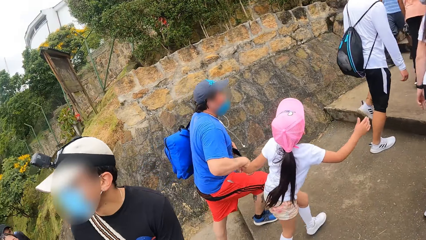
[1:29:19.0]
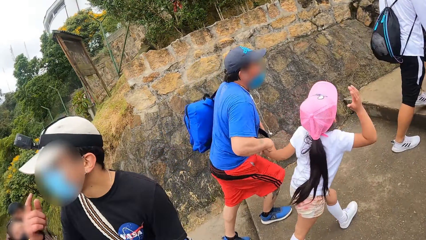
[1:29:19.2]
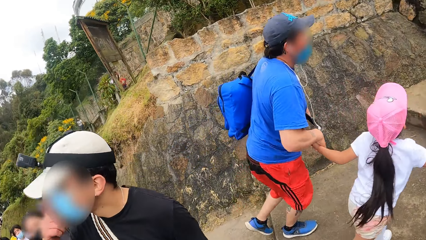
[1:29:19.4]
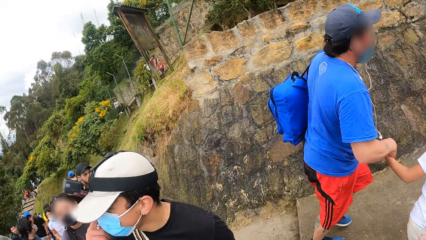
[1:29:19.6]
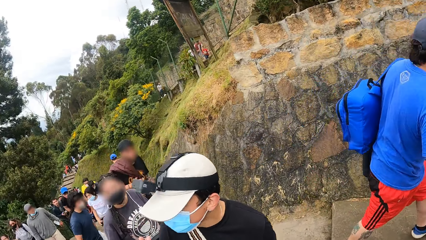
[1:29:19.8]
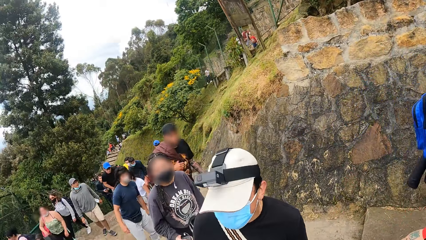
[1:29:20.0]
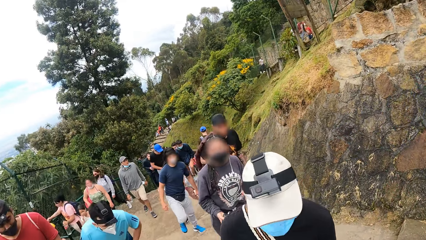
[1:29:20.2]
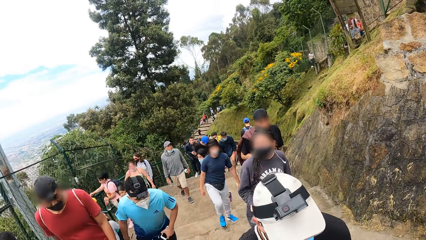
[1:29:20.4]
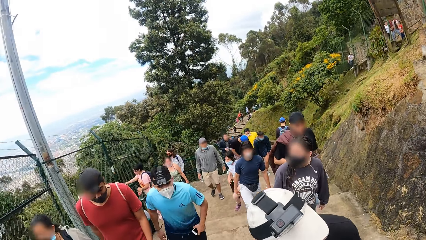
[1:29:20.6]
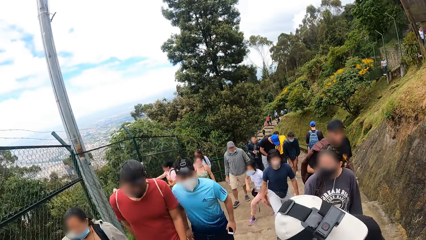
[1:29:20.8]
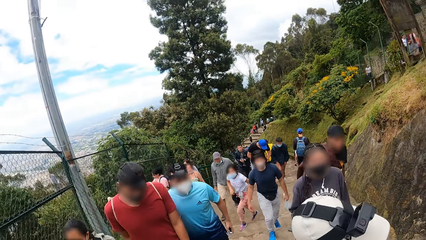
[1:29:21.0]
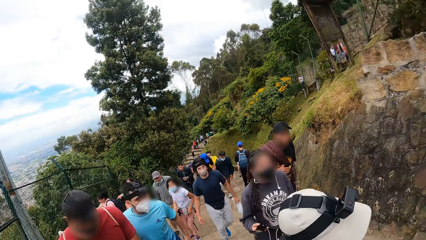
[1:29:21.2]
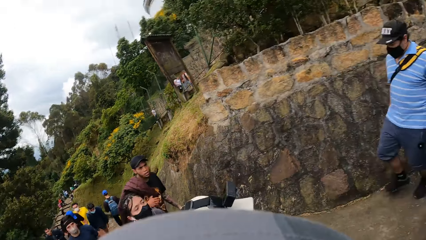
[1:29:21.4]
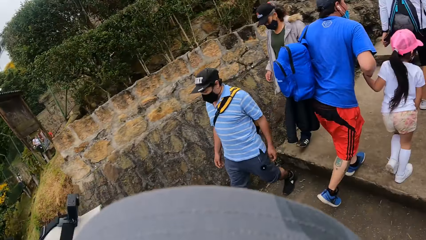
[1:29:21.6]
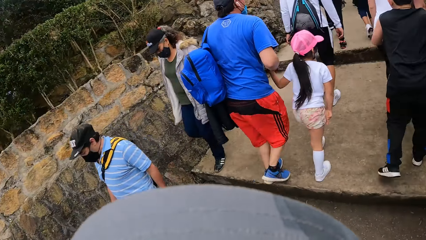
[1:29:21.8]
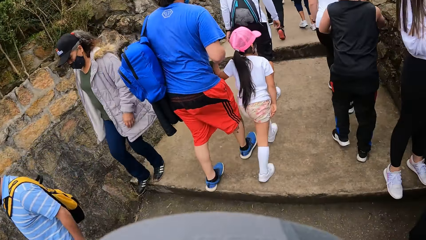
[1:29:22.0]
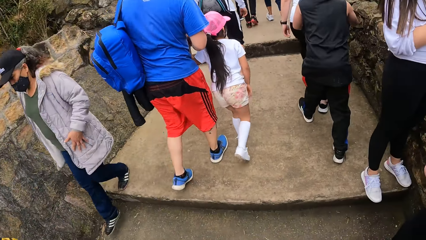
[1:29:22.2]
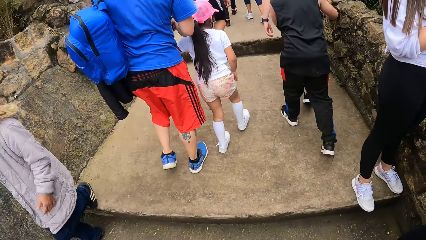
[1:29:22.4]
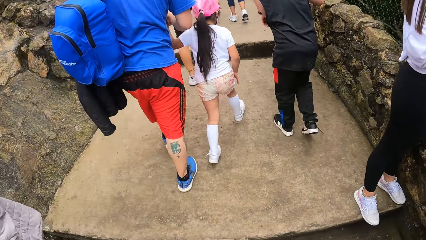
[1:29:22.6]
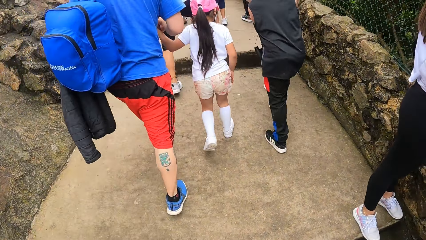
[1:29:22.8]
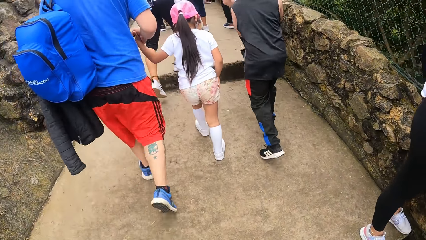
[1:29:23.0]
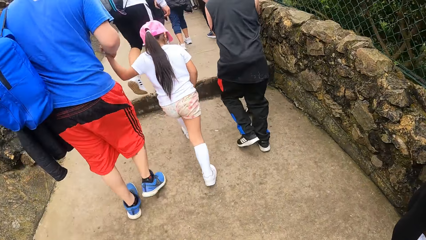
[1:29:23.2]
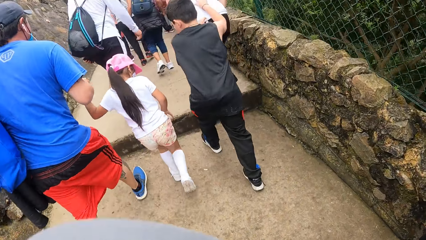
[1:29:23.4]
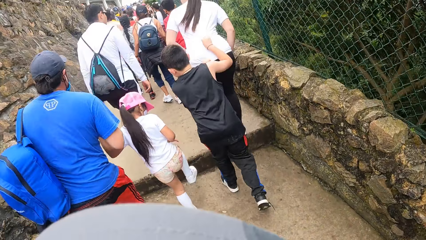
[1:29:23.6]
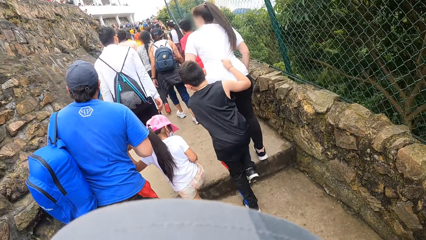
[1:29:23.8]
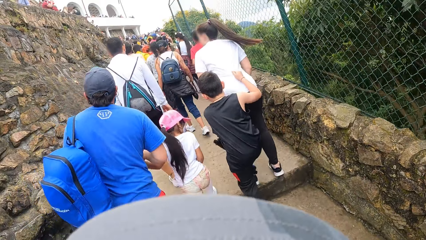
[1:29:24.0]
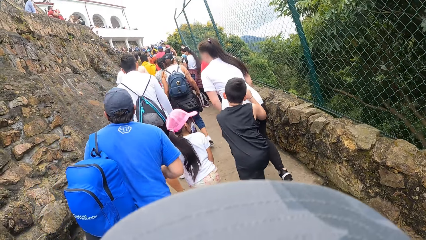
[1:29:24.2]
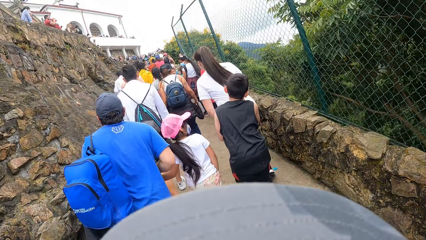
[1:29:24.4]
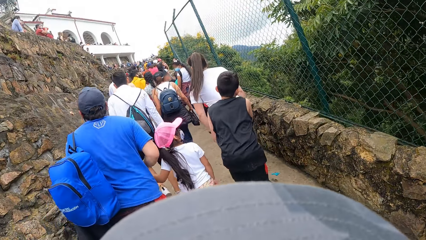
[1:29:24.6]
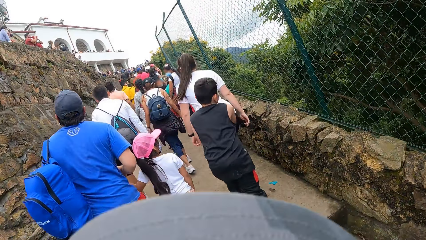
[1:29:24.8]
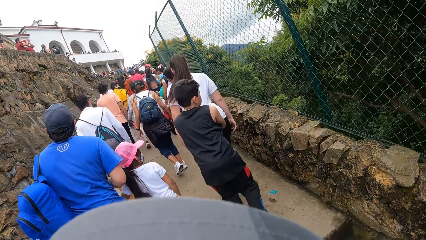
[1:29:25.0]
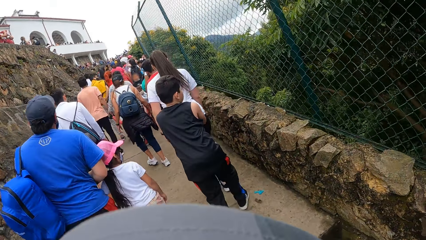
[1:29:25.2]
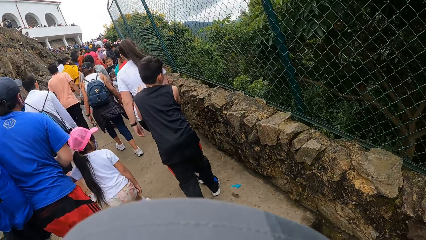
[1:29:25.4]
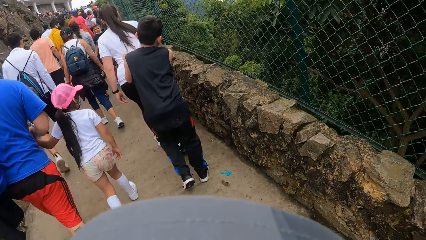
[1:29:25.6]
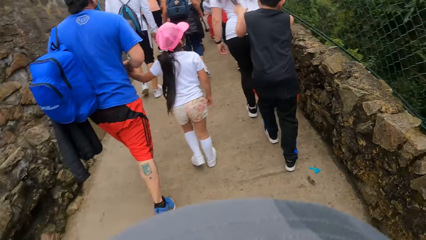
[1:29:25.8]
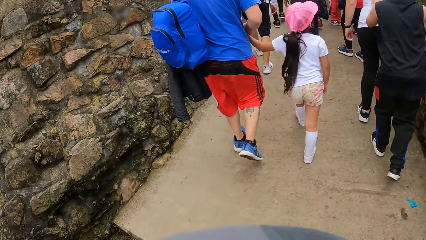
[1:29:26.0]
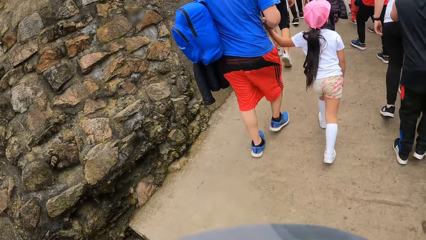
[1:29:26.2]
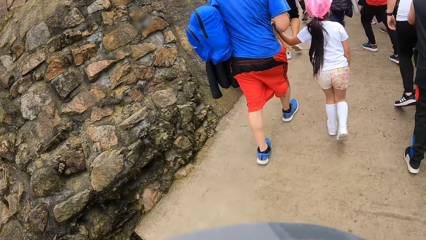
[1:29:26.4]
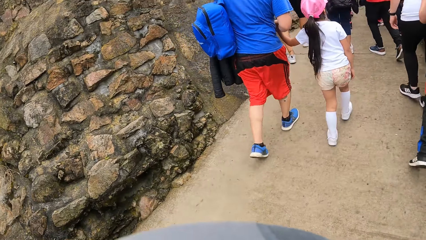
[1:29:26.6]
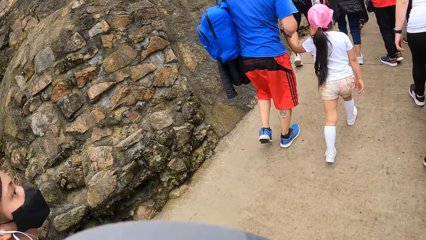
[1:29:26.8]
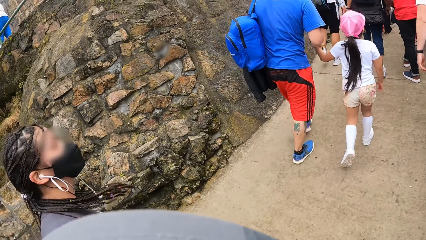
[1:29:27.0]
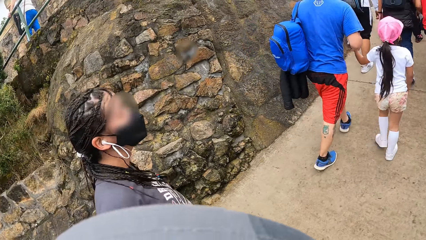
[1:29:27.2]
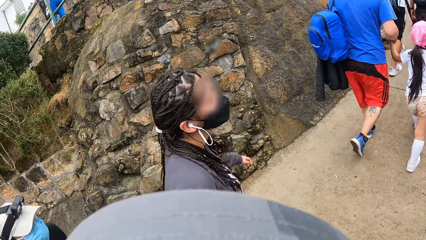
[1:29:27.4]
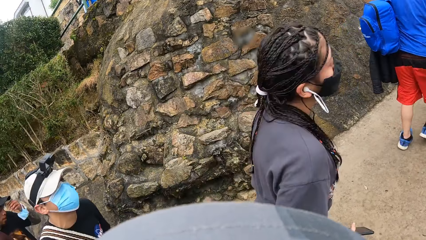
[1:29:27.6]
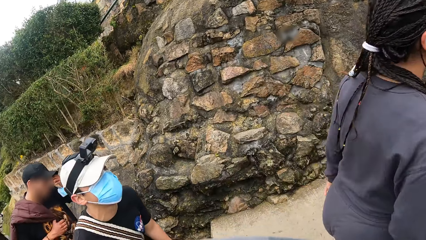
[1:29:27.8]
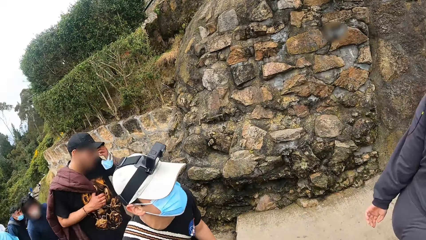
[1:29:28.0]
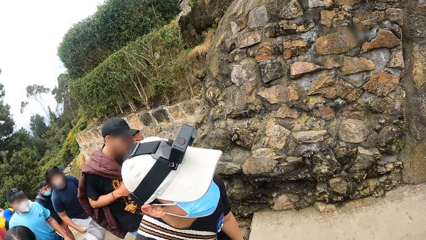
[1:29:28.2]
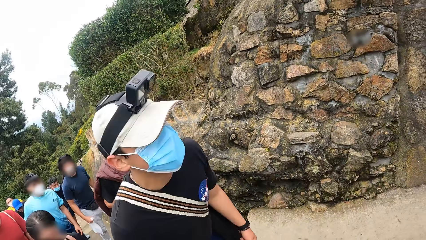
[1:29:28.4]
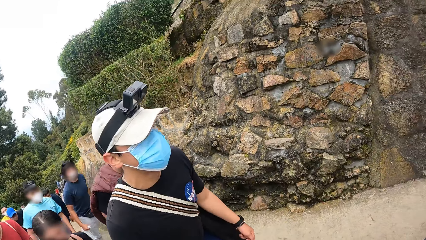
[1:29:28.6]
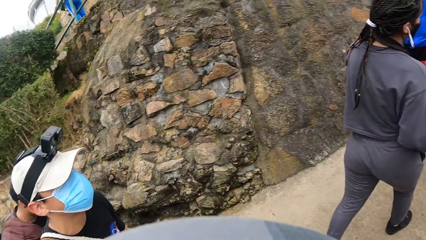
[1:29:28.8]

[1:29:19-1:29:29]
The camera wearer turns around the walkway. They walk along the walkway.

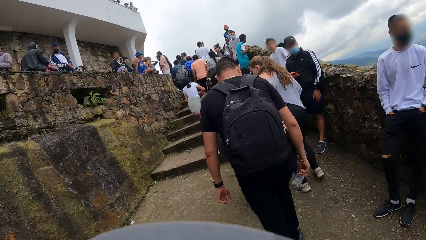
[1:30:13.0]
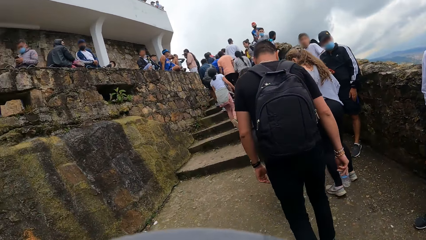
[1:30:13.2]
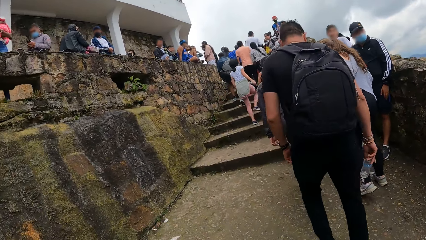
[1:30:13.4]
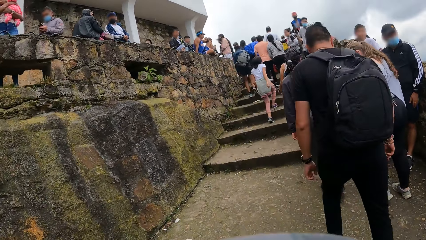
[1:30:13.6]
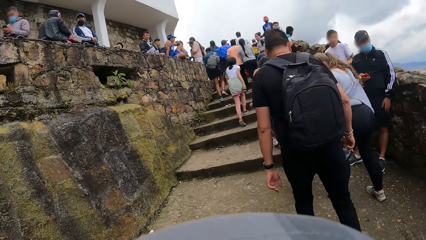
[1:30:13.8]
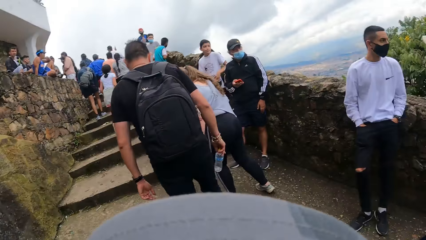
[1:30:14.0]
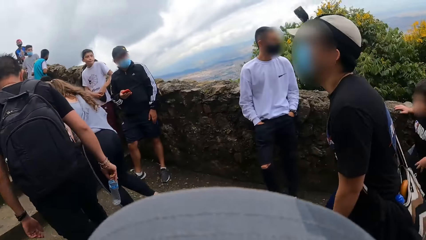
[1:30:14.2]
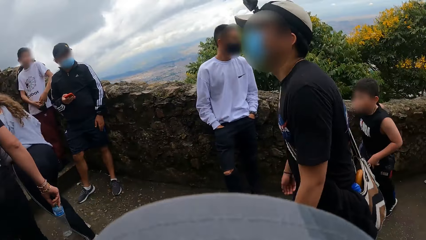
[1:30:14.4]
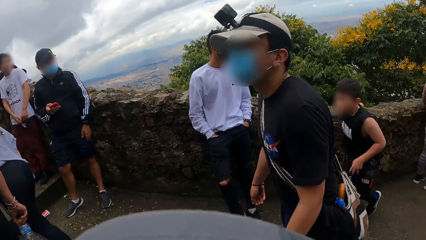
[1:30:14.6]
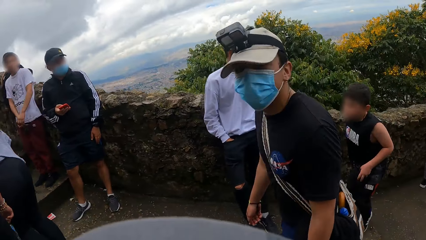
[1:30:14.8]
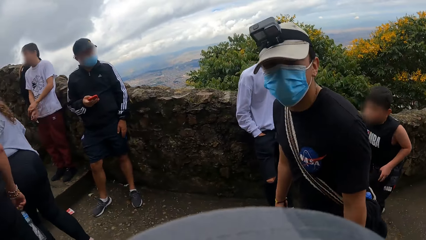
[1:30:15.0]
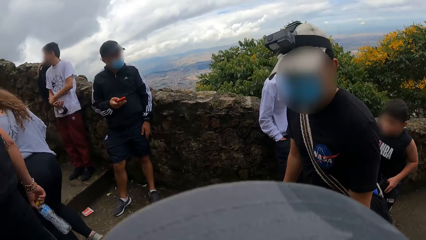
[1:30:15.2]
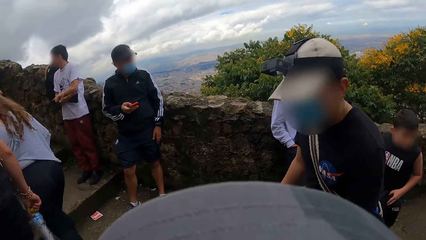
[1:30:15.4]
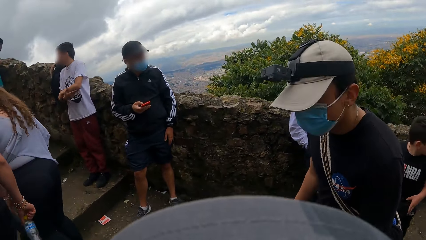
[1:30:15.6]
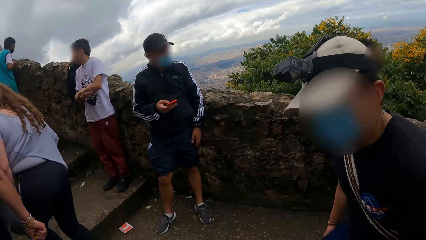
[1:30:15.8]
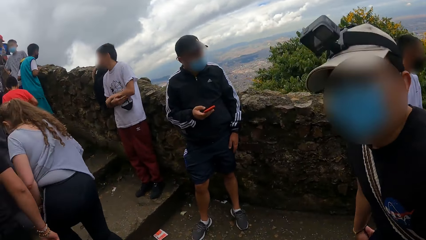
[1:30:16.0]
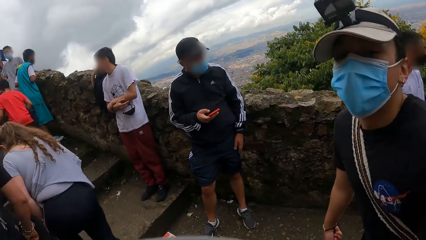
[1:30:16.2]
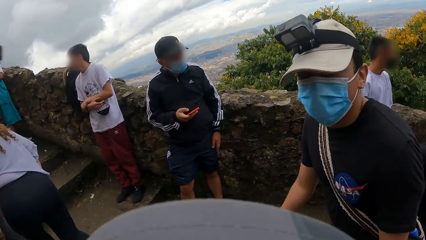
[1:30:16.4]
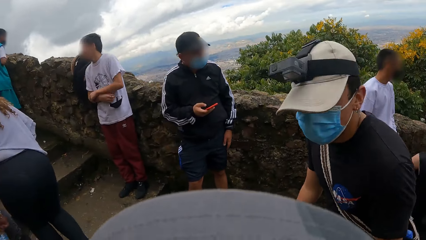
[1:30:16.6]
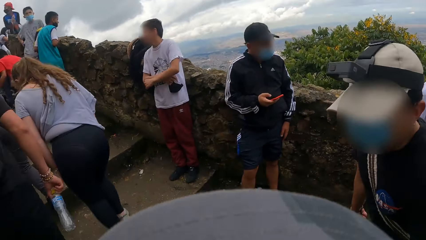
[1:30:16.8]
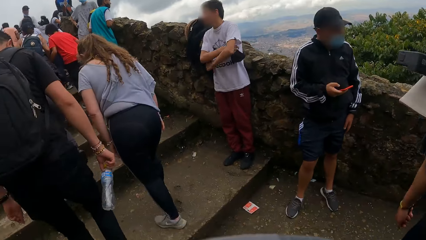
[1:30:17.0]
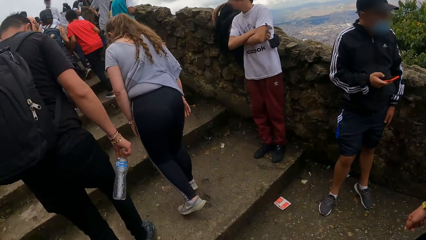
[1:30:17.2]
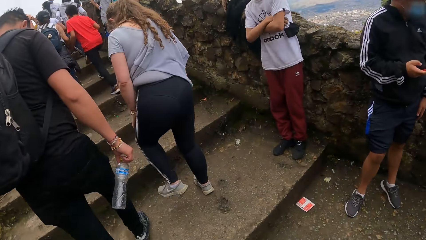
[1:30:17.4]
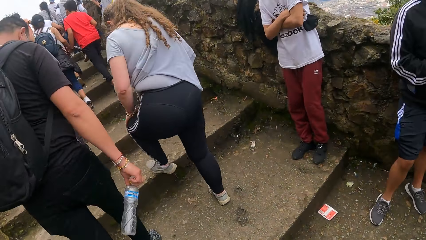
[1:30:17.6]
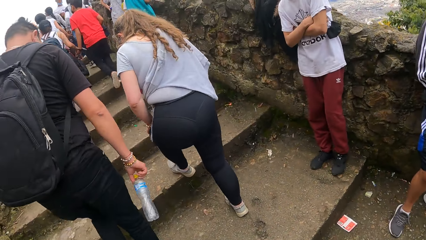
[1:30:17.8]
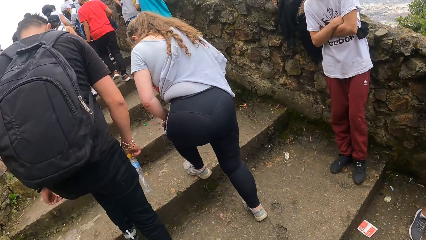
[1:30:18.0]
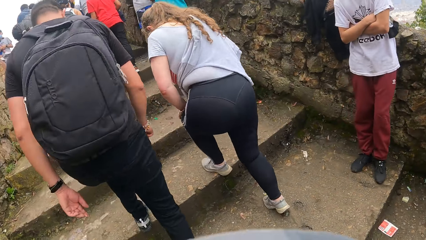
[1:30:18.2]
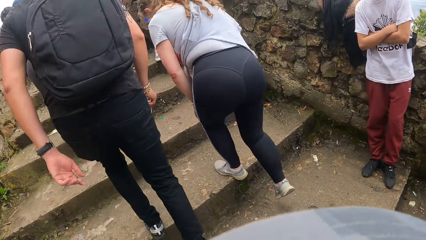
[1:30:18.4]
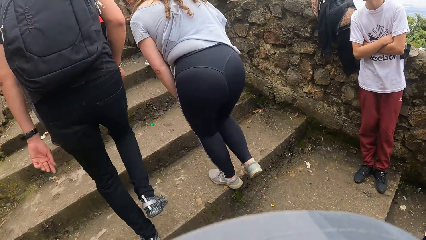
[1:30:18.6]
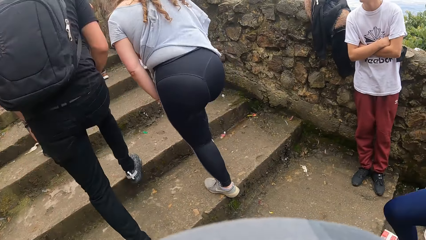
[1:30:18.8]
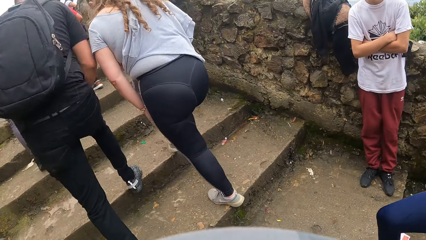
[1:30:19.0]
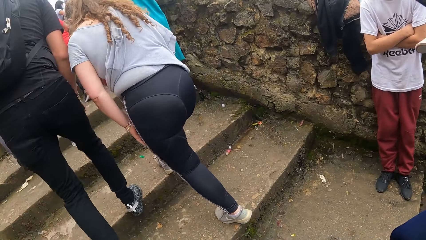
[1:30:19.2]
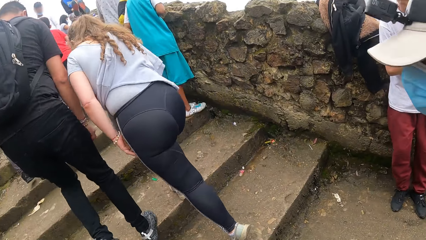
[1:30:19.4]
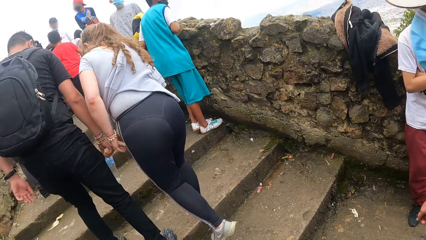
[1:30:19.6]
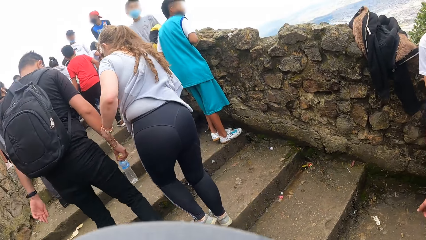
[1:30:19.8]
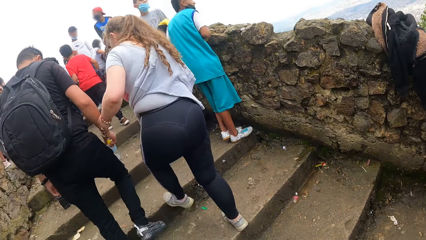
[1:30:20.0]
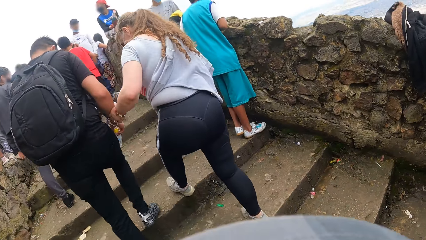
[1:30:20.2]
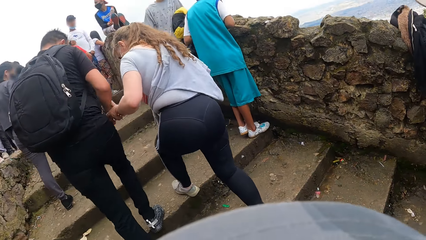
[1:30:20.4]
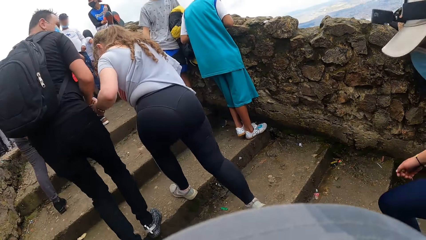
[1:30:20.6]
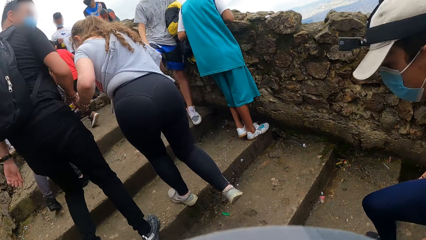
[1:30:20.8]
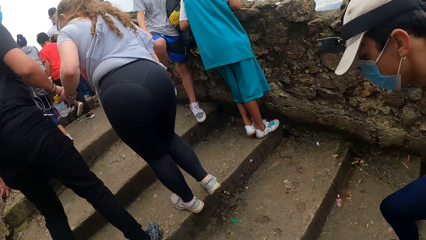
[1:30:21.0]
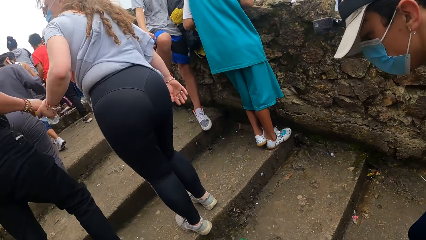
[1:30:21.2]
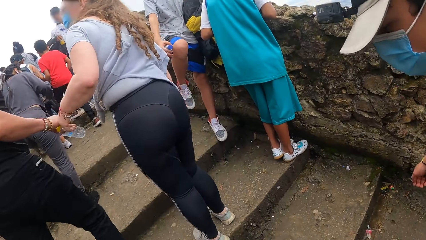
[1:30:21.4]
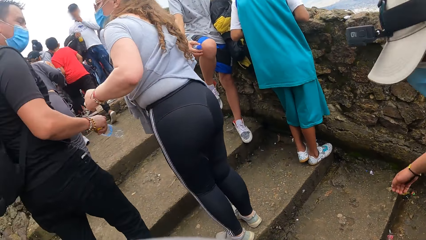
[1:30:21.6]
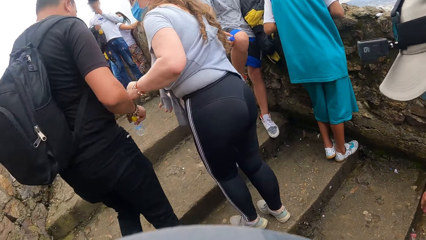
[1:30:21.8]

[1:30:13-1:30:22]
A man interacts with the camera wearer. The camera wearer climbs the stairs.
